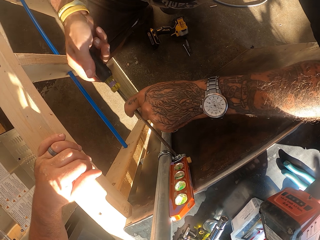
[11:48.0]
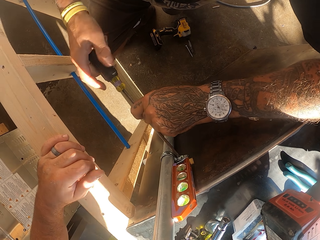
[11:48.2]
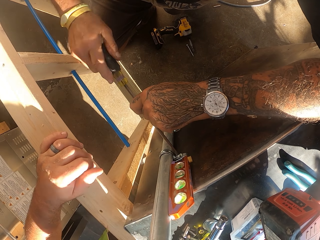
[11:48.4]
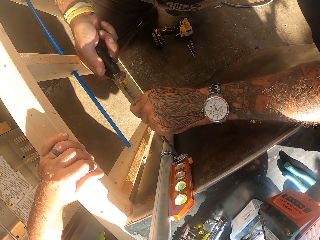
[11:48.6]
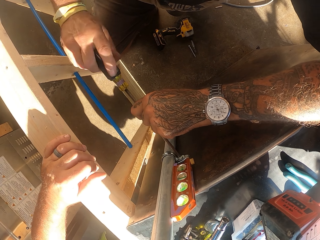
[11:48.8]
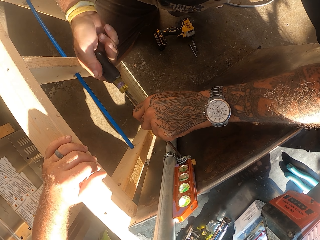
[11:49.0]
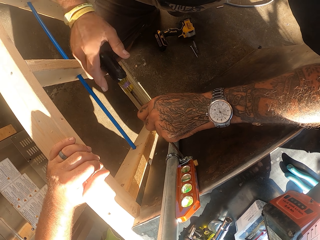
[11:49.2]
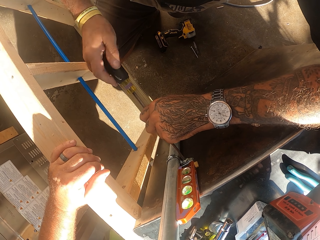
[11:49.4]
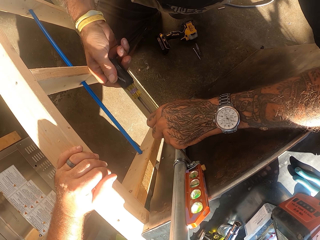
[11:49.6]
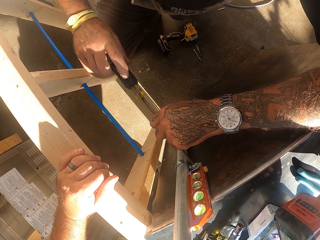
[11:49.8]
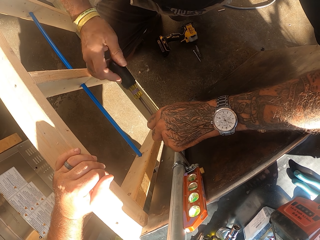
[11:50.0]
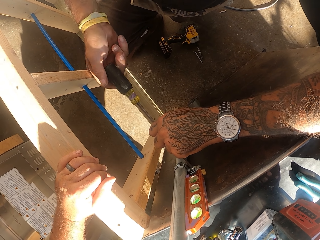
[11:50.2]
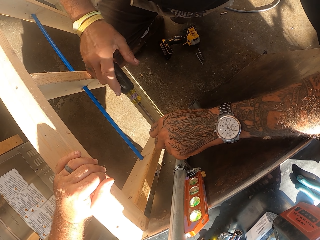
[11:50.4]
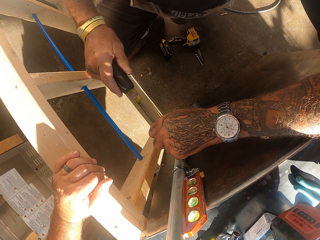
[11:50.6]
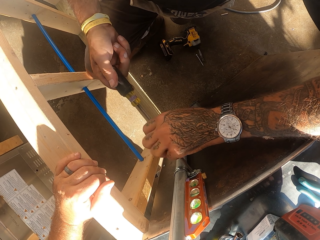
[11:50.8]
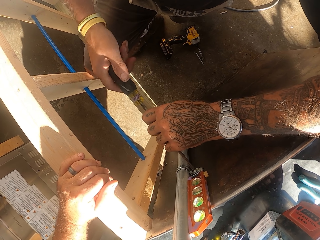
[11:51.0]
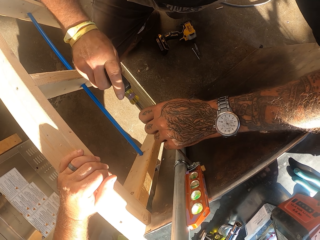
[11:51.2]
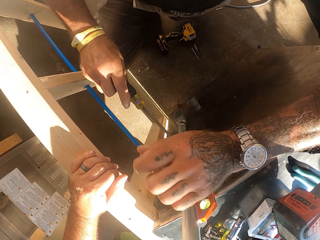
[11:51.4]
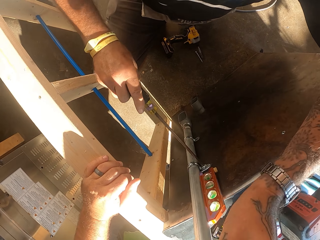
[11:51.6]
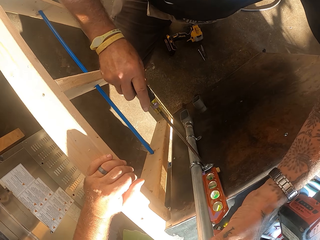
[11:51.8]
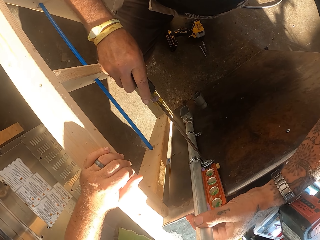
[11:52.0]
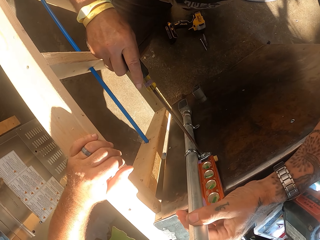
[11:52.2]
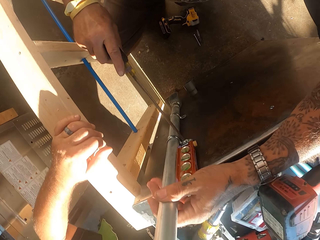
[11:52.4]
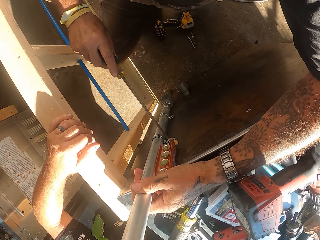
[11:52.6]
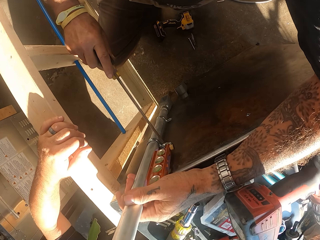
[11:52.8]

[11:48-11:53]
The camera wearer fixes a metal plumbing pipe.

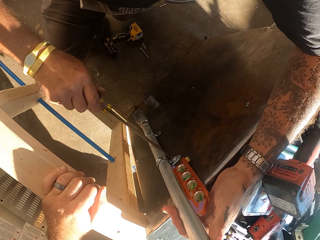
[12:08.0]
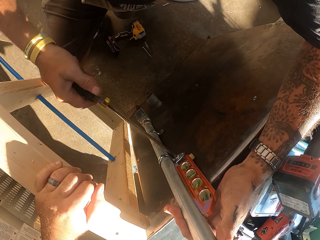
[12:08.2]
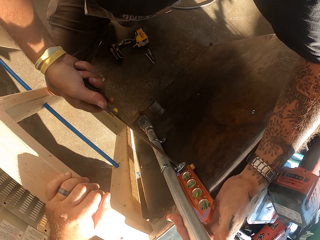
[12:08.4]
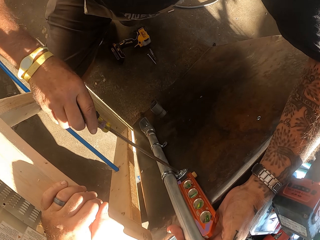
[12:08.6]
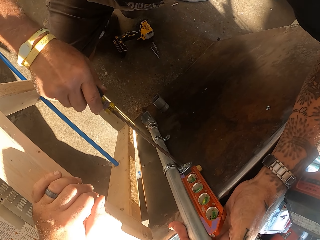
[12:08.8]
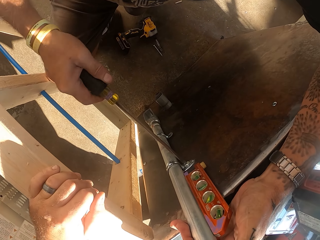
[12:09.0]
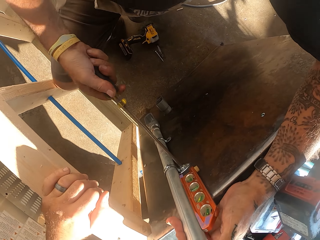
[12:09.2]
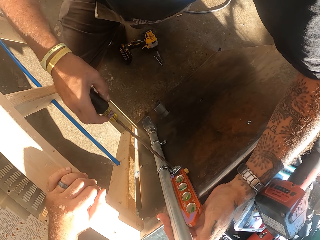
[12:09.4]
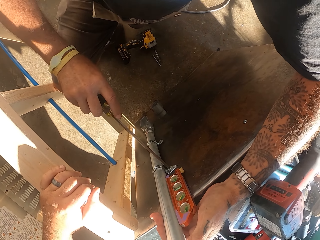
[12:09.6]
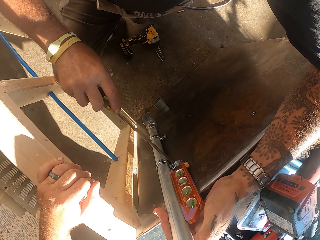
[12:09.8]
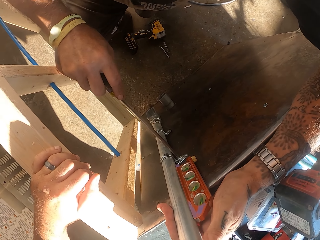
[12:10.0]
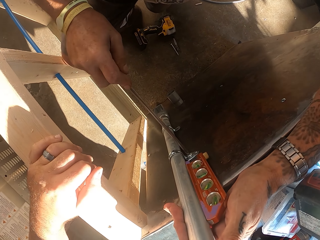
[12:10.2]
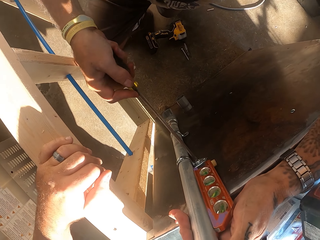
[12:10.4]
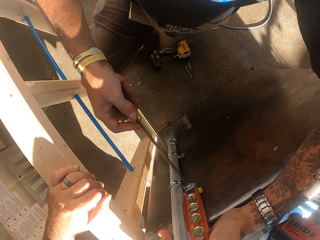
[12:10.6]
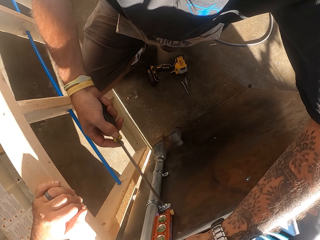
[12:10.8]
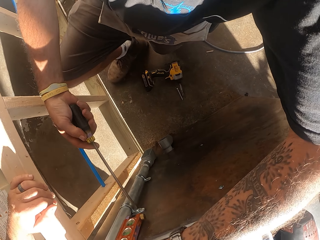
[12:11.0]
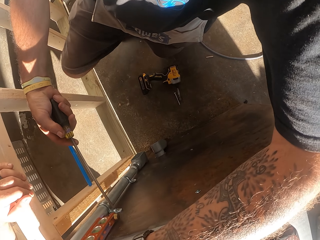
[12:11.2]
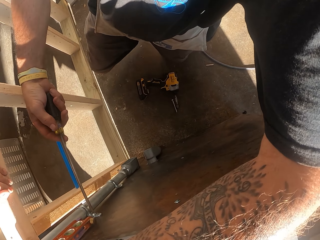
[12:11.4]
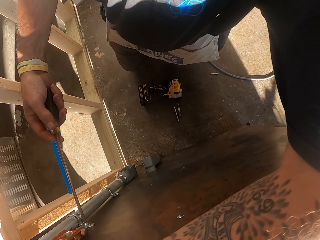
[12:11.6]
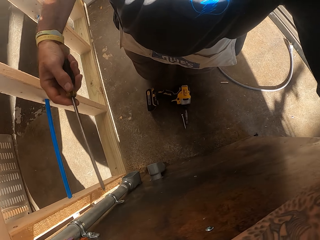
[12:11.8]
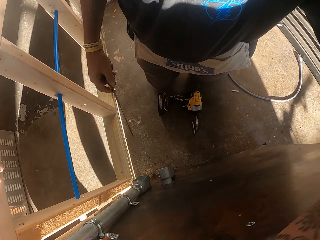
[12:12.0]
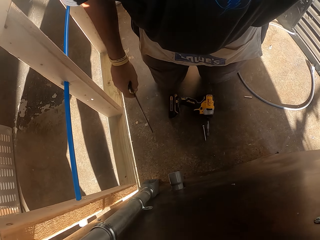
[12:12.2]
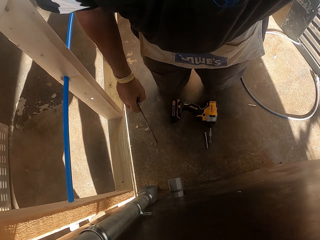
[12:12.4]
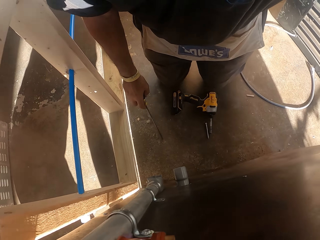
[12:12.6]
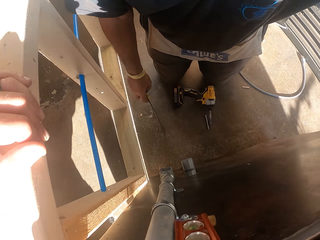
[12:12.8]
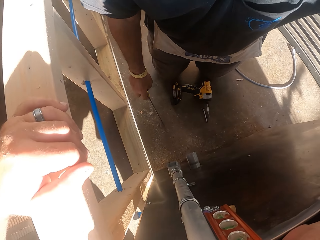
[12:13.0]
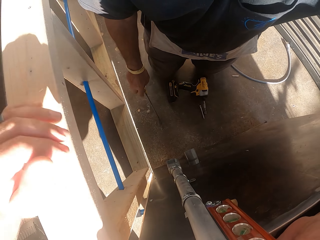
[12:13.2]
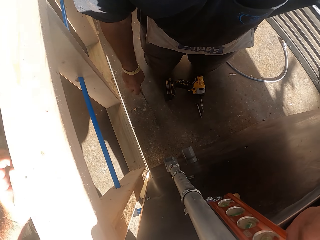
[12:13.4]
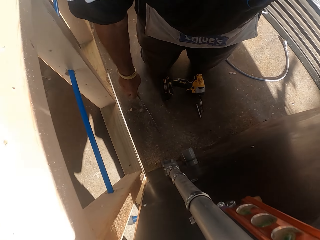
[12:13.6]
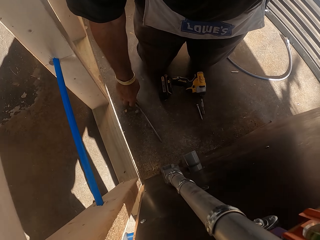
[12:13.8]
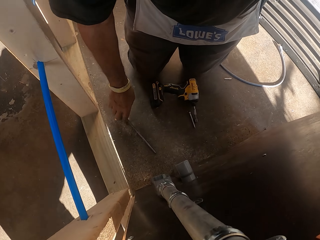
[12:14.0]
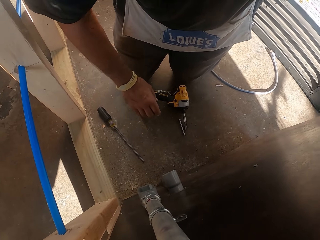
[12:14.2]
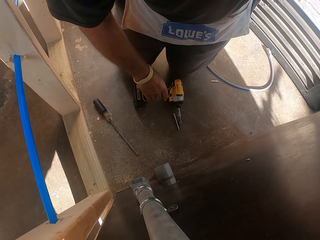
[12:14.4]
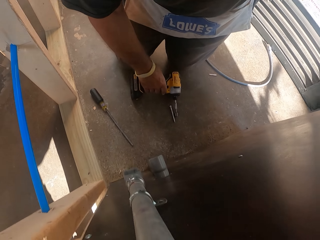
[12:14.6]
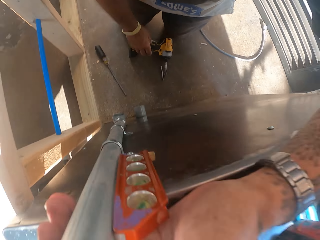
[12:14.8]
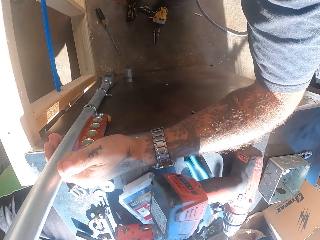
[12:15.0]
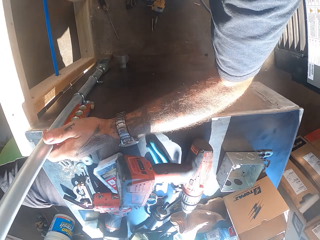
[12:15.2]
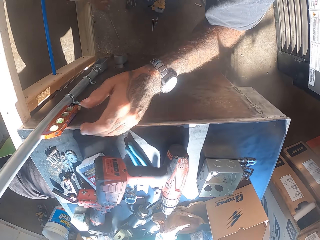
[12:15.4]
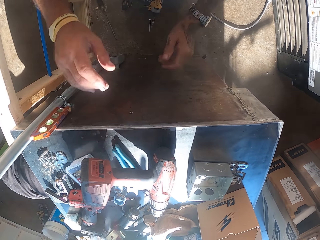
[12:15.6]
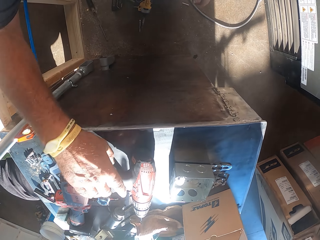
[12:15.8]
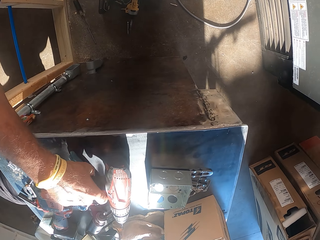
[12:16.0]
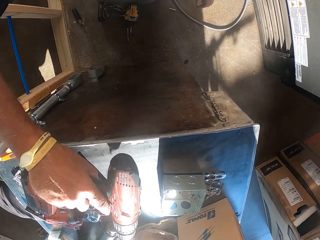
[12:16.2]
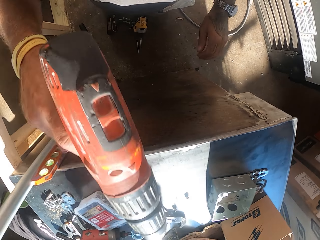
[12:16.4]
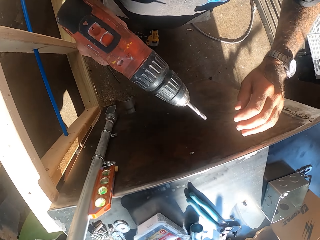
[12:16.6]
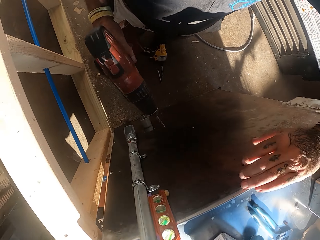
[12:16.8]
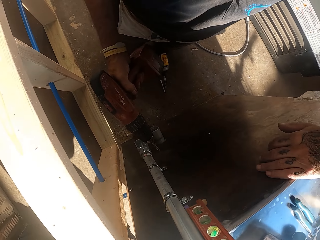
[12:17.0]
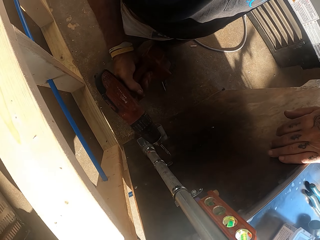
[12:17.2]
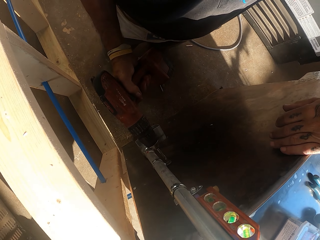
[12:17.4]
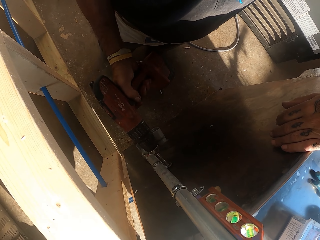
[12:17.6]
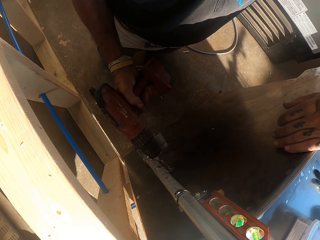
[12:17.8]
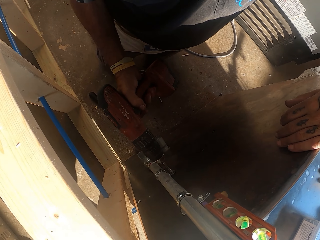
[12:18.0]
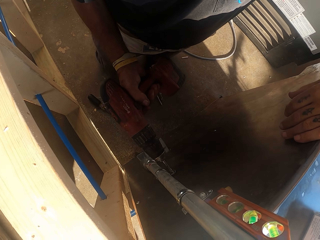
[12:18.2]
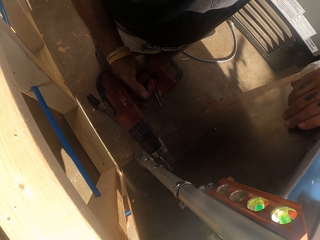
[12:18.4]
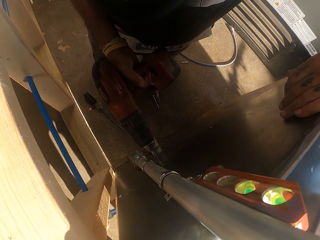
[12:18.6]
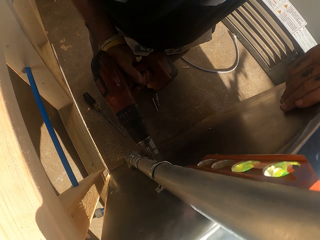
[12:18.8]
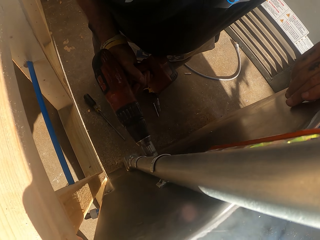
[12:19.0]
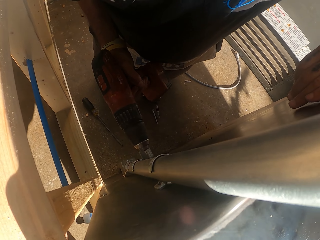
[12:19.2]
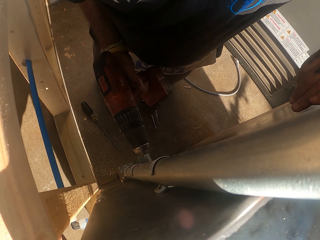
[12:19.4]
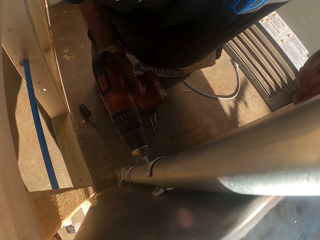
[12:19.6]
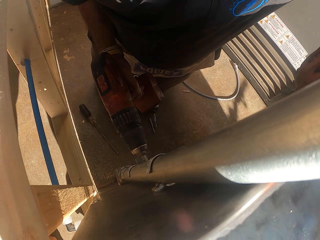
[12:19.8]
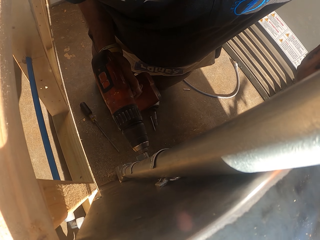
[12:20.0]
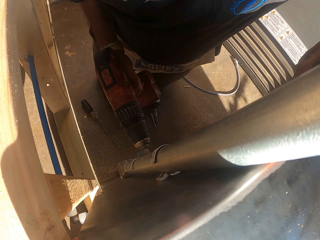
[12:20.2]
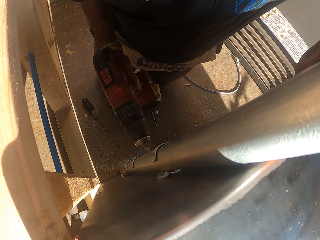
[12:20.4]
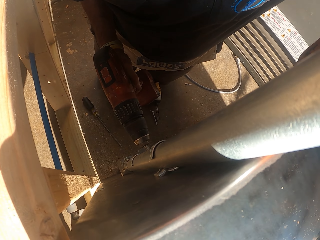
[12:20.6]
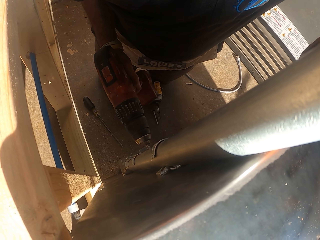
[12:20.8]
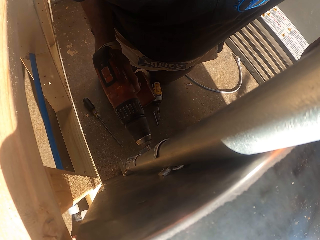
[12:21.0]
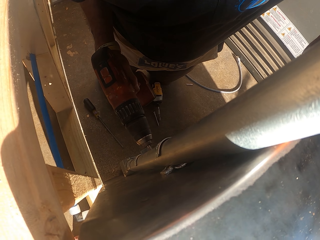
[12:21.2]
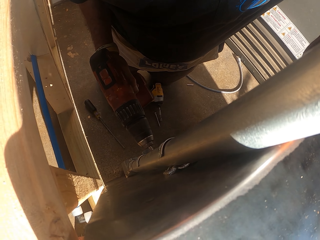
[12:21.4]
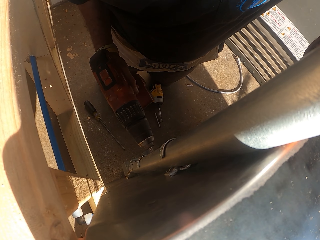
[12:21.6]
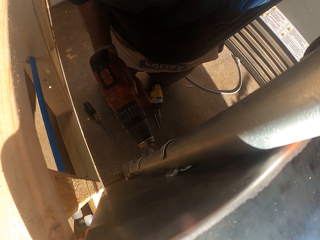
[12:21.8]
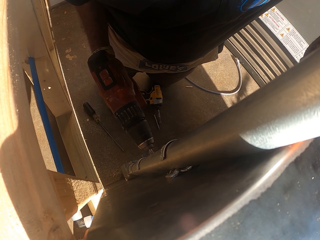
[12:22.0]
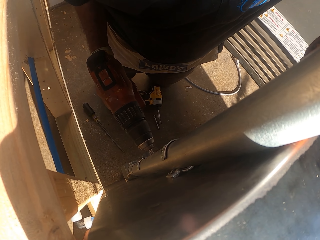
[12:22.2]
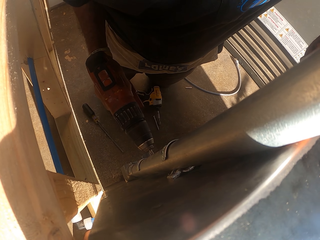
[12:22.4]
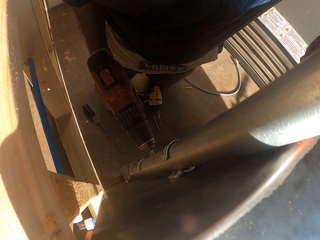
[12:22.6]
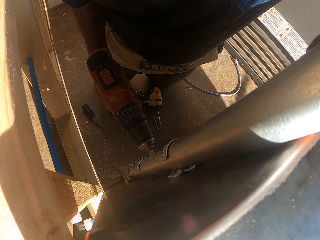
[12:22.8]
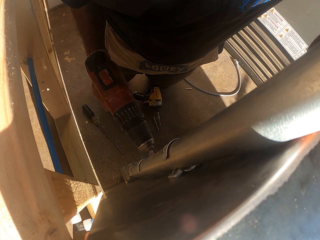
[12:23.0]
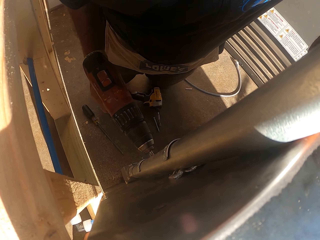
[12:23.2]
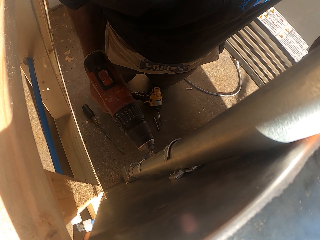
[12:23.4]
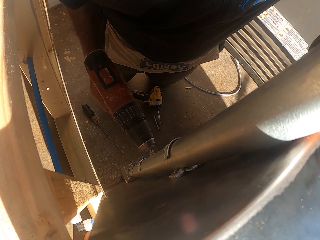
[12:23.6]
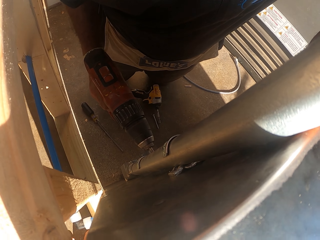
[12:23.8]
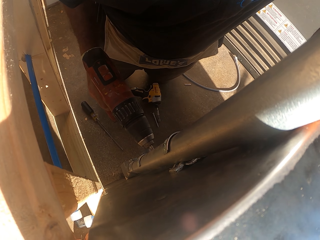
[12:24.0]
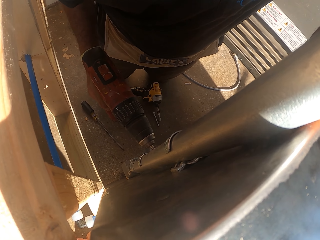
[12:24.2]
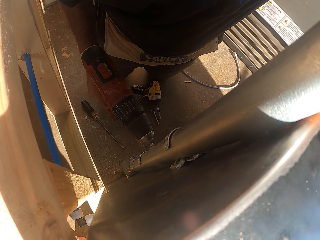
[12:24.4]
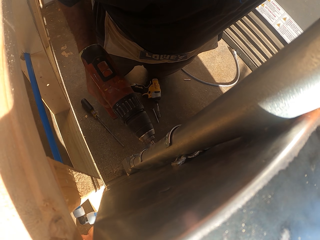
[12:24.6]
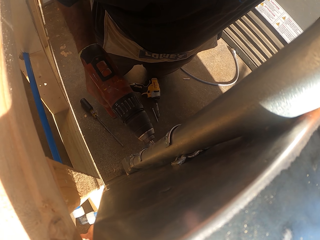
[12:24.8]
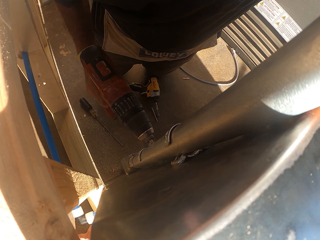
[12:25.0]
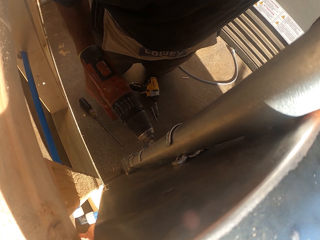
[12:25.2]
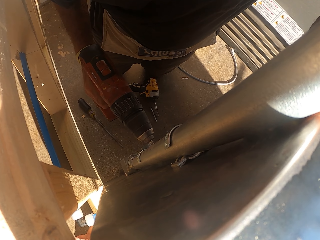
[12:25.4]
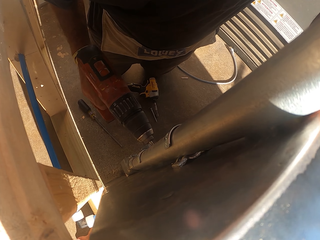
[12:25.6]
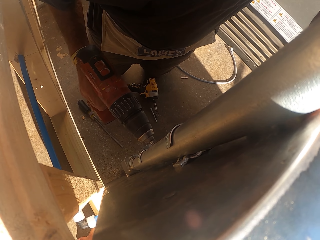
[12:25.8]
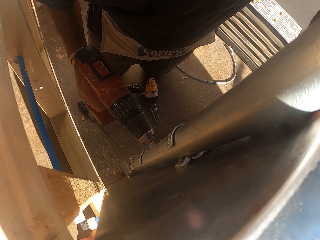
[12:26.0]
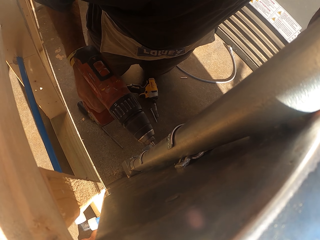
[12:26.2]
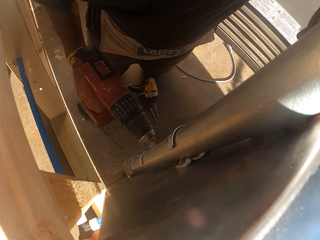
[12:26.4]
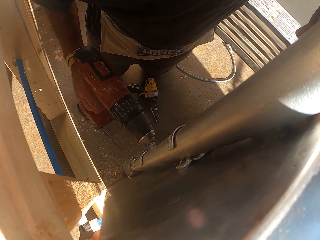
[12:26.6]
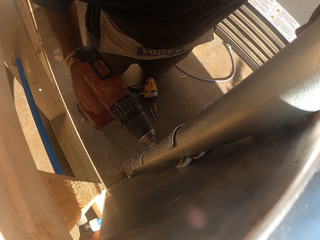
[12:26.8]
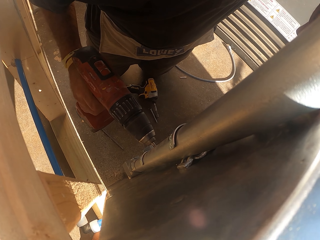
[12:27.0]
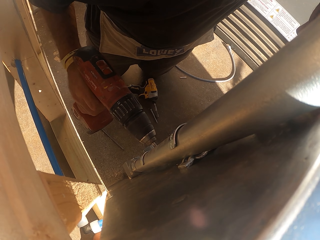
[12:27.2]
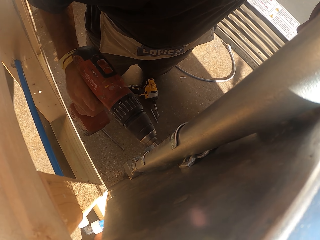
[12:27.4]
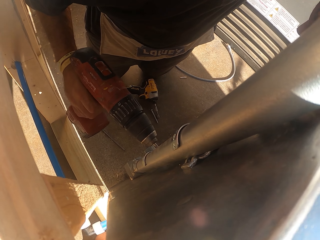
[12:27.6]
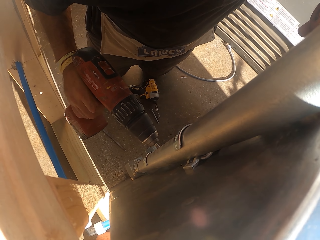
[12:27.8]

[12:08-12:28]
The camera wearer adjusts nuts. They hold a screwdriver and put the screwdriver down. They put a screw from the counter. They pick up a drill and hold the drill. They tighten a bolt with the drill machine. They fix a metal plumbing pipe and drill.
